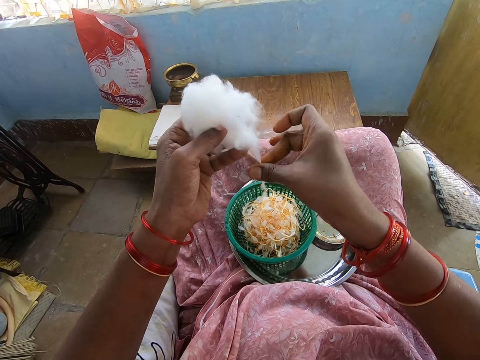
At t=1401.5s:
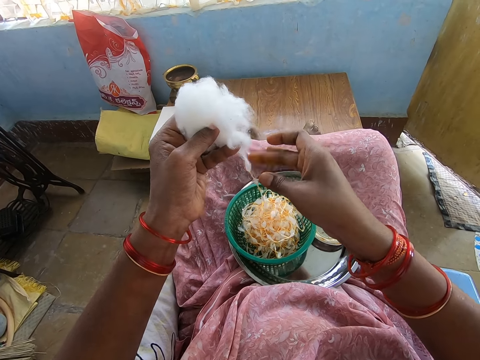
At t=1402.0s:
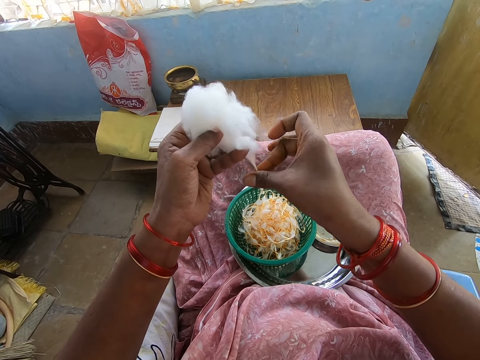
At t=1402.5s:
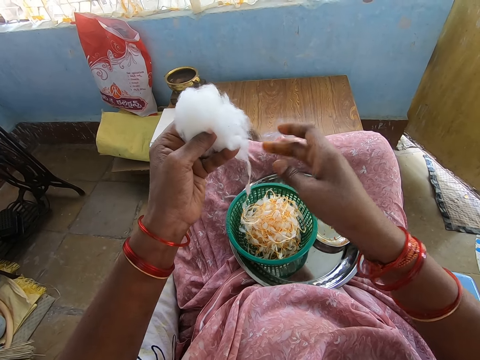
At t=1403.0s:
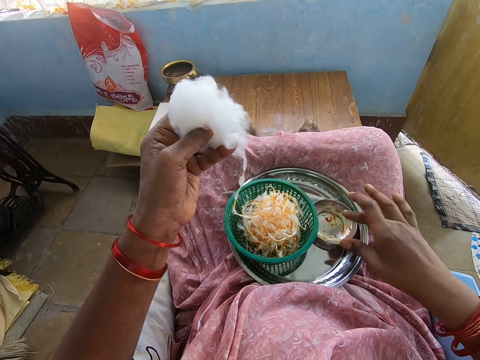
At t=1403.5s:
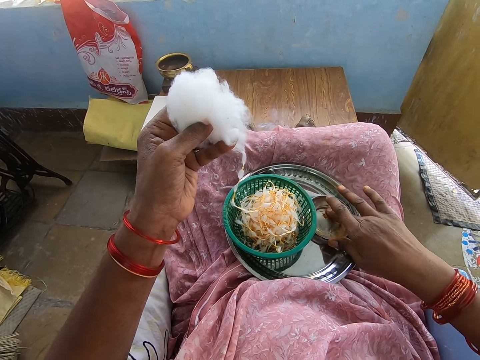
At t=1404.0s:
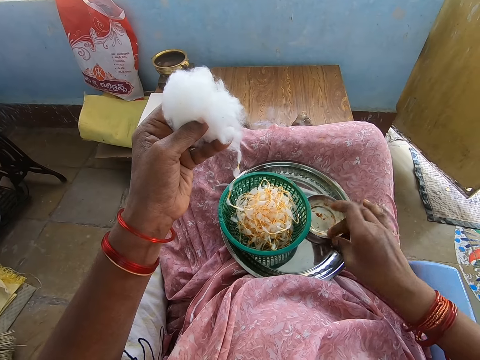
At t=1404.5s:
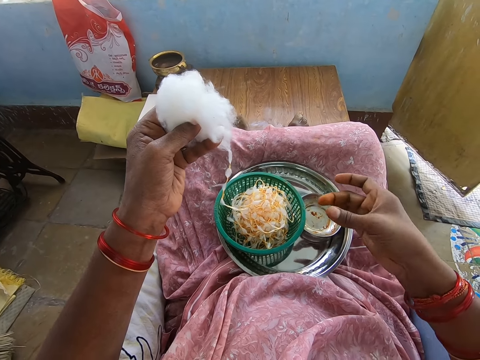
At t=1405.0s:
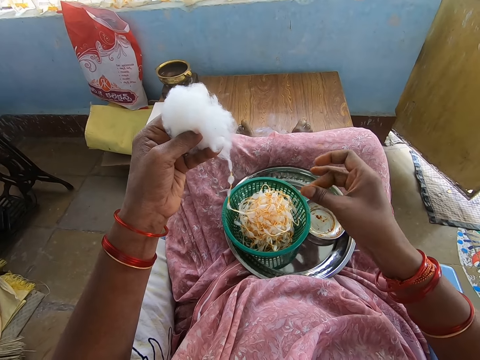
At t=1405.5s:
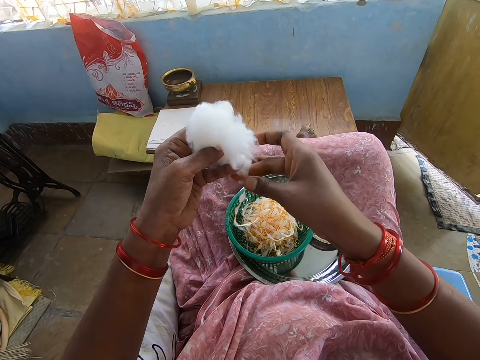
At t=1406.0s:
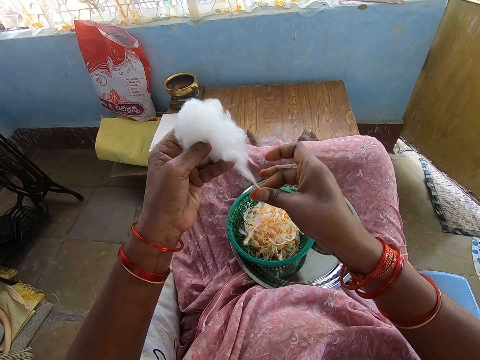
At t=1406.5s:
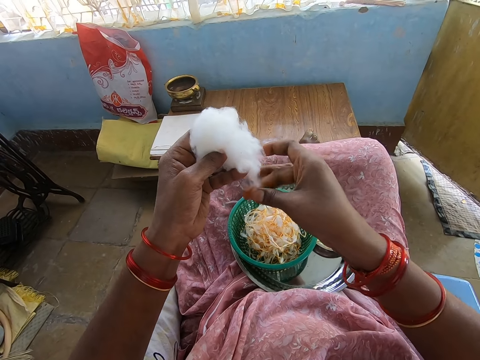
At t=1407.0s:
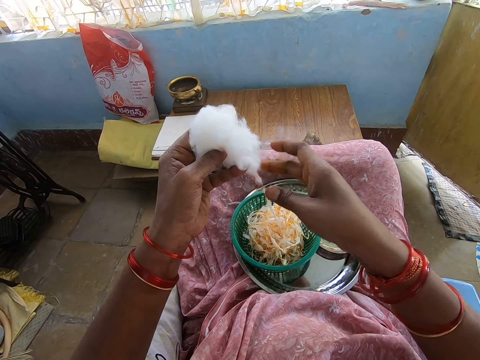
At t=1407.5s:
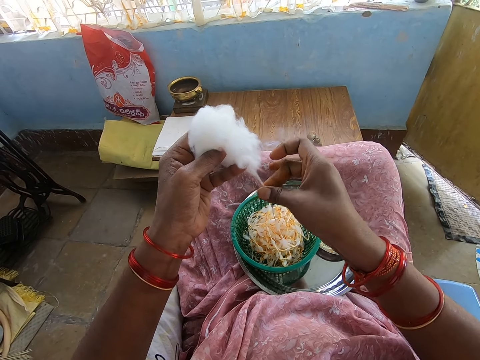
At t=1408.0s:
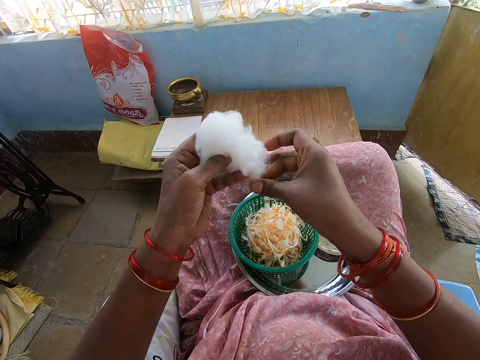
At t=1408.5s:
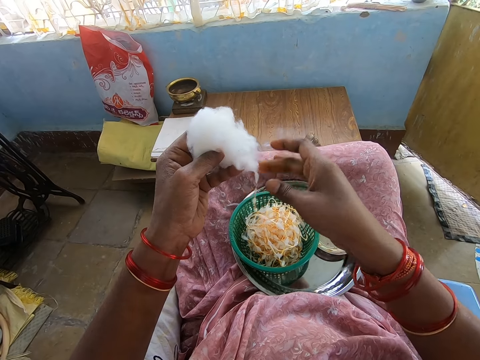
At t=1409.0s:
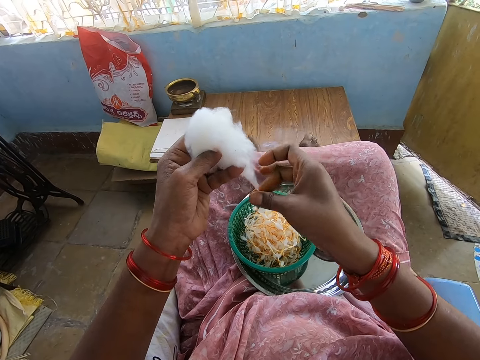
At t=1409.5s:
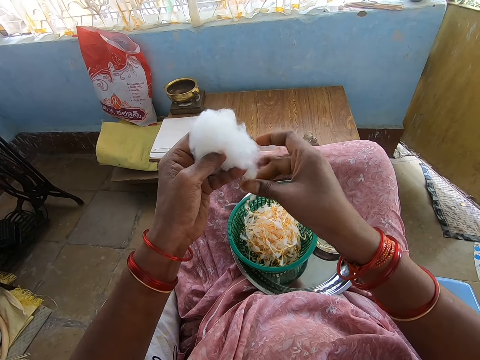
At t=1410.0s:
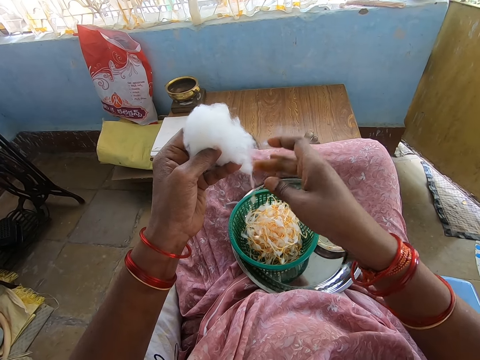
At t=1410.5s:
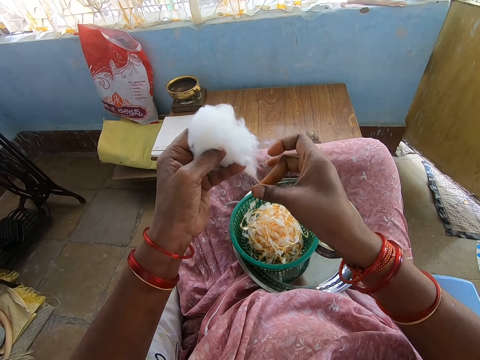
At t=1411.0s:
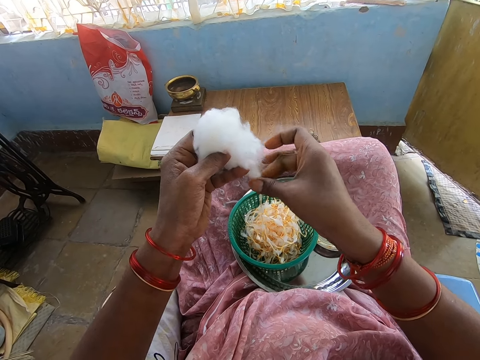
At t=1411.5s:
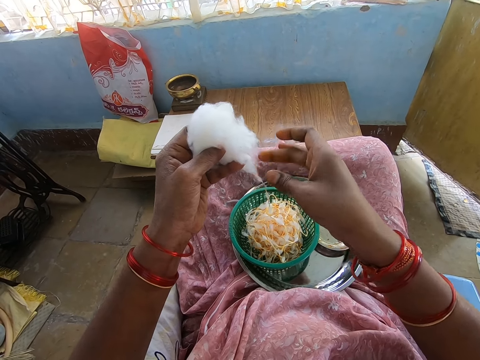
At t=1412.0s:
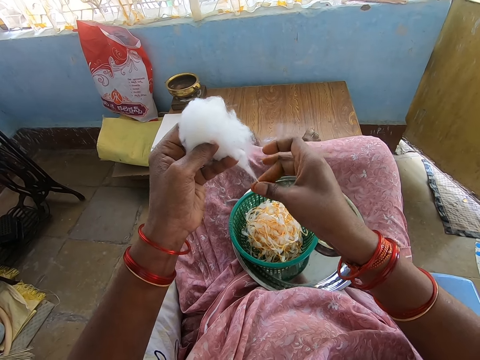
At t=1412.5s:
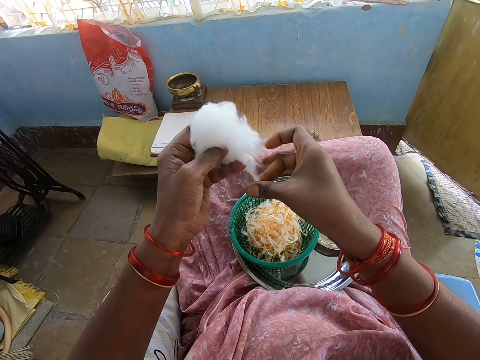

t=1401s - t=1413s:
The camera wearer scoops paste from the plate. She applies oil on her right hand from the bowl in the tray on her lap. She rolls cotton with her right hand from the cotton ball in her left hand.

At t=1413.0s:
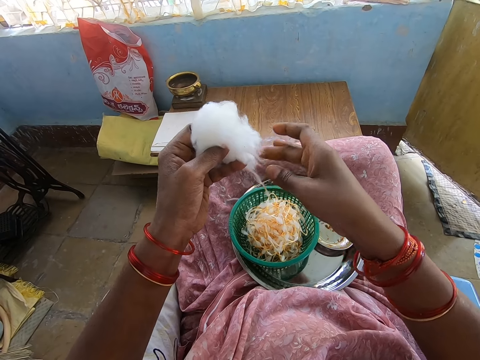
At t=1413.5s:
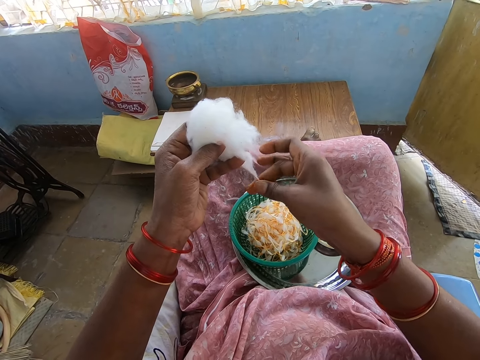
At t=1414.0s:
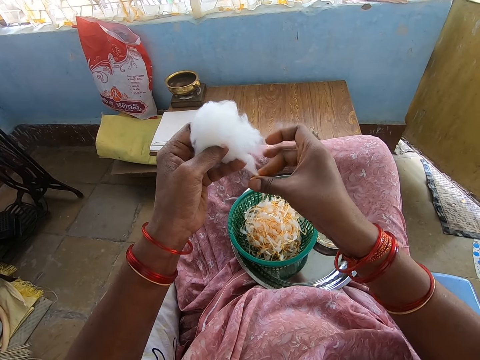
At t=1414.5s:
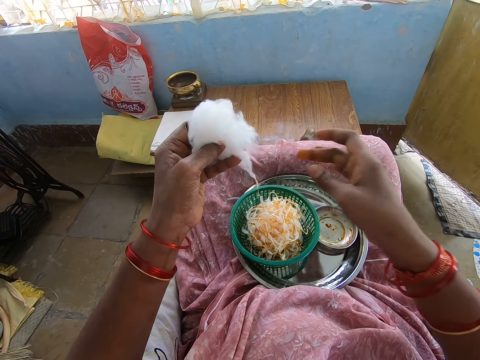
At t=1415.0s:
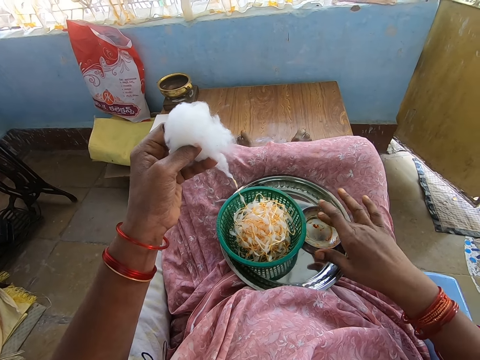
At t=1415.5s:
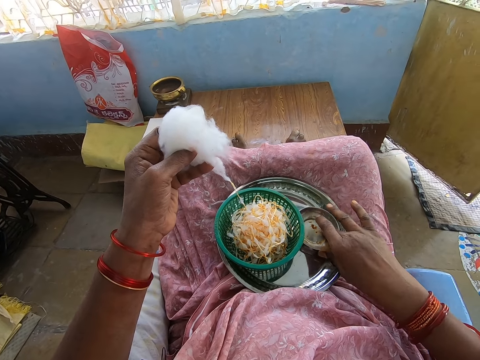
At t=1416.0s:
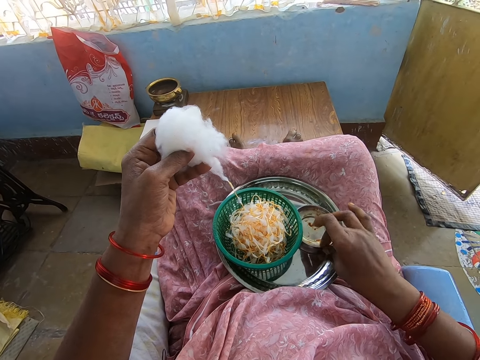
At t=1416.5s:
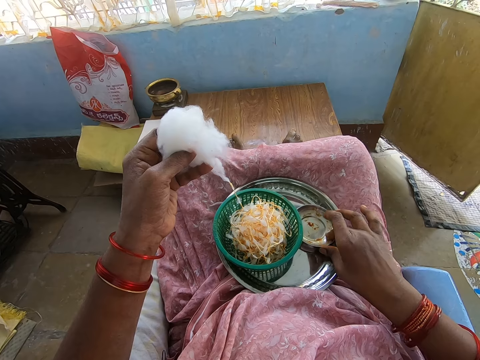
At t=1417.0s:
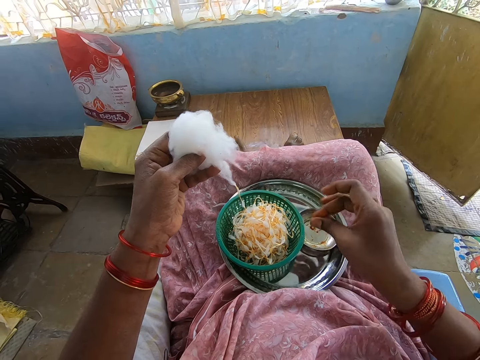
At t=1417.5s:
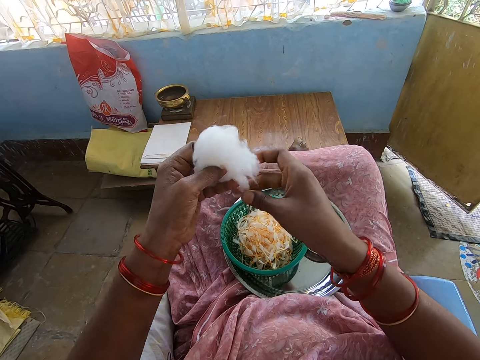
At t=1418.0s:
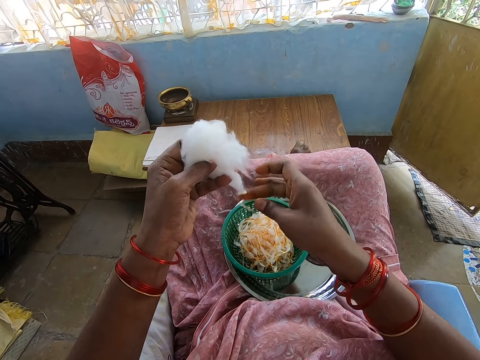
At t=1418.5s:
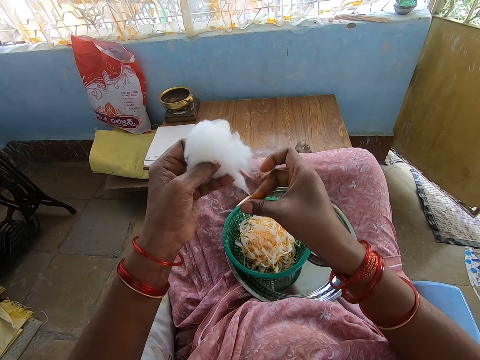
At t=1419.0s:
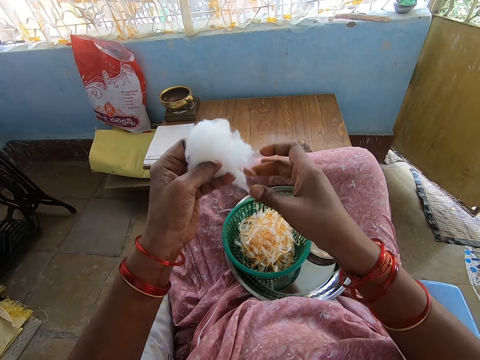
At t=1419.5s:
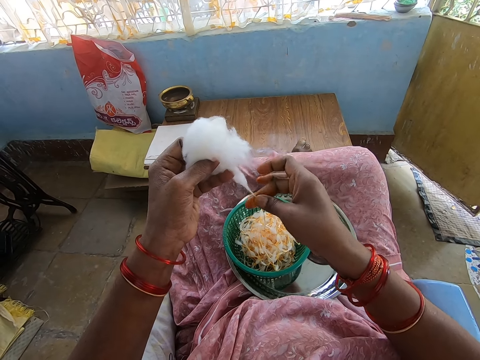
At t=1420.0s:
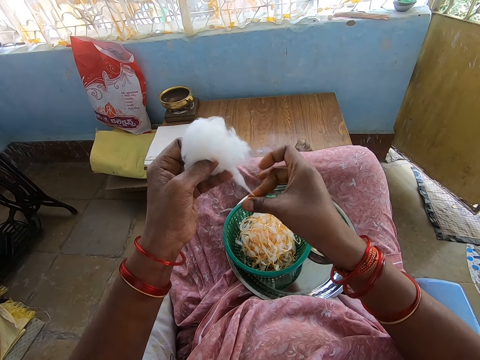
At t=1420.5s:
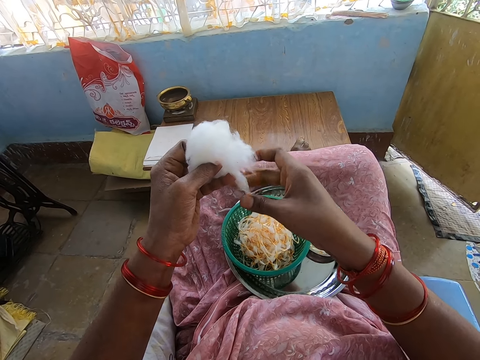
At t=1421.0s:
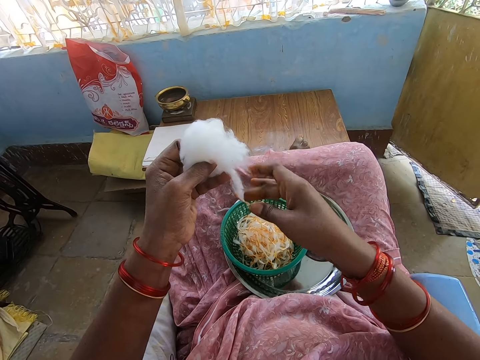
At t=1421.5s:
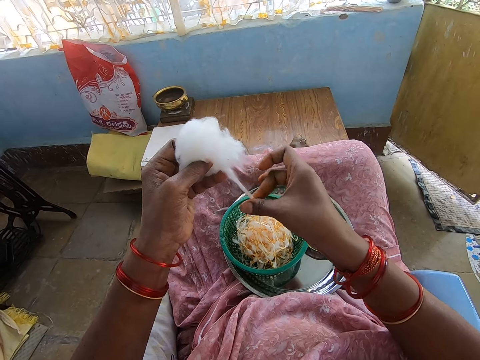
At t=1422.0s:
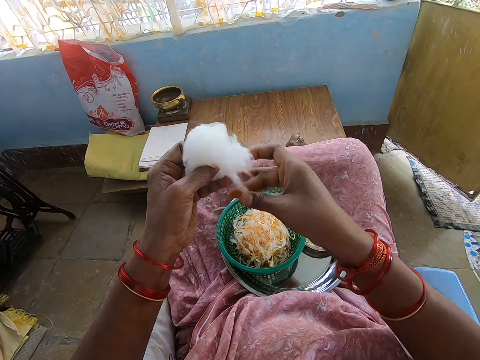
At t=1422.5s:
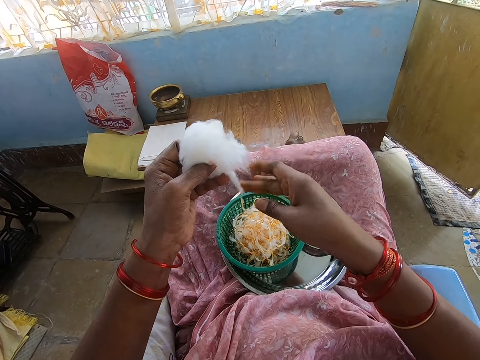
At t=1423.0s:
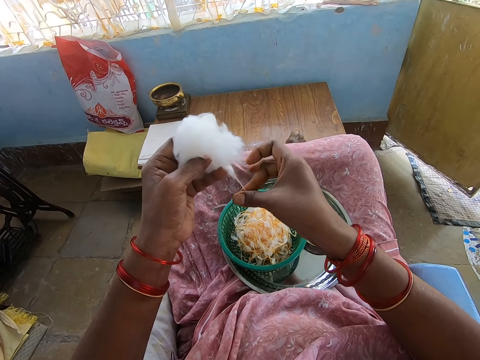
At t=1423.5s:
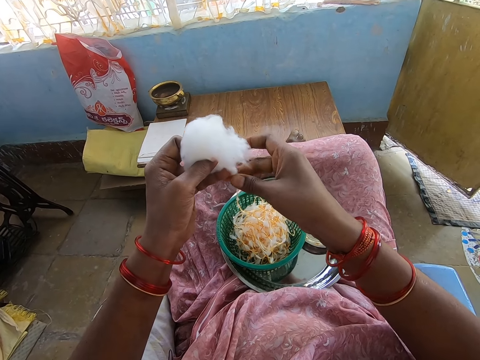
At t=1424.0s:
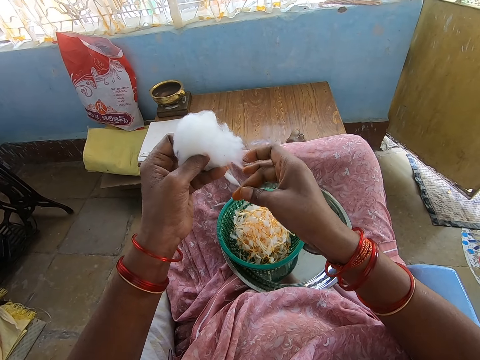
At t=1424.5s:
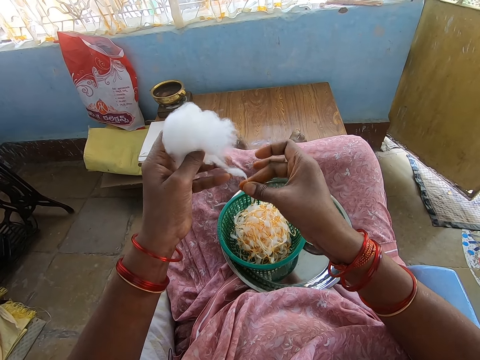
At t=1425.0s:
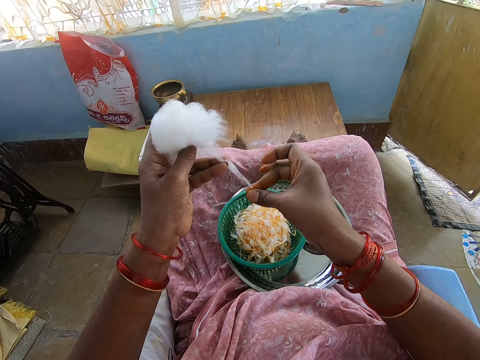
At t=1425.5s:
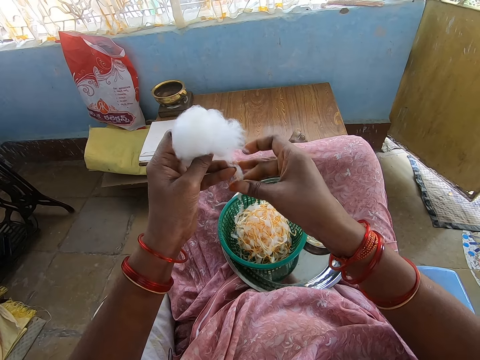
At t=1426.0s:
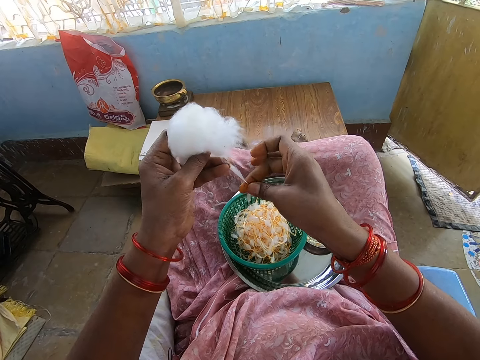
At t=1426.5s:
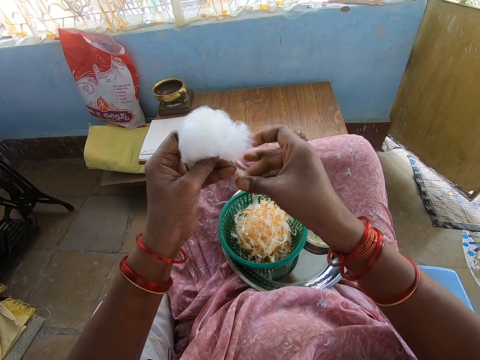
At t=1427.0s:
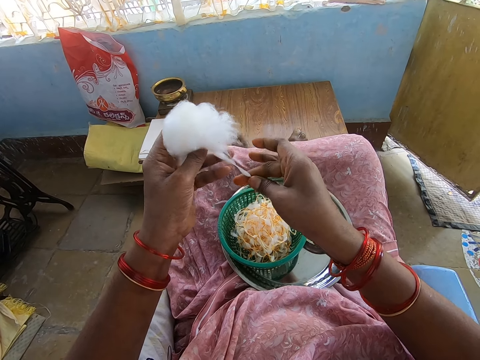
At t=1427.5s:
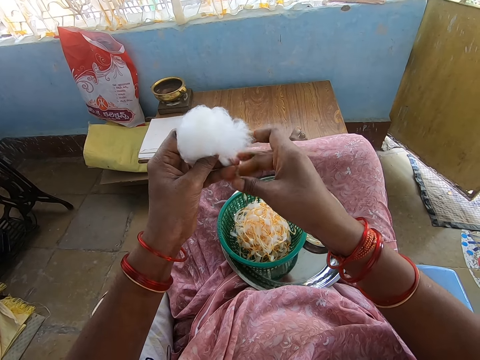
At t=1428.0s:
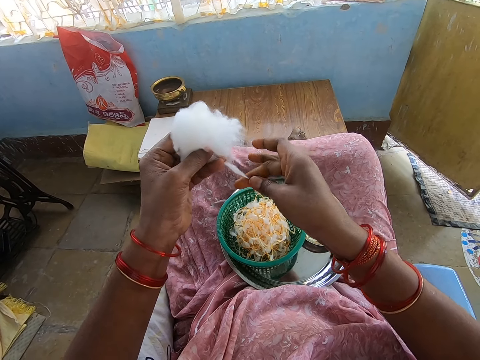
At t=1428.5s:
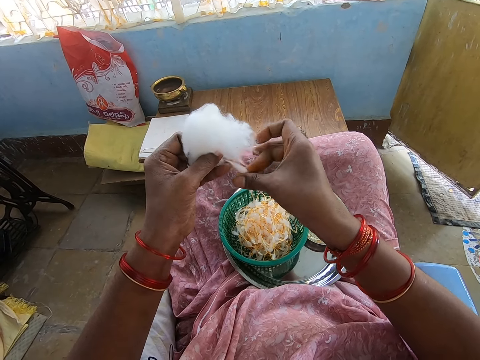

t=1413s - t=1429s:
The camera wearer scoops paste from the plate. She applies oil on her right hand from the bowl in the tray on her lap. She rolls cotton with her right hand from the cotton ball in her left hand.
